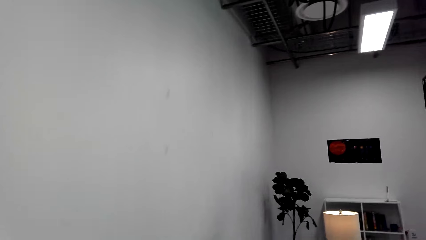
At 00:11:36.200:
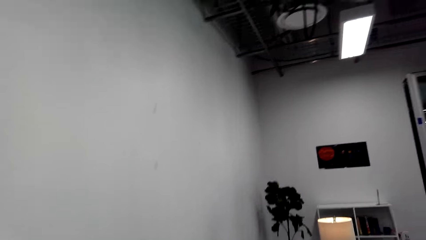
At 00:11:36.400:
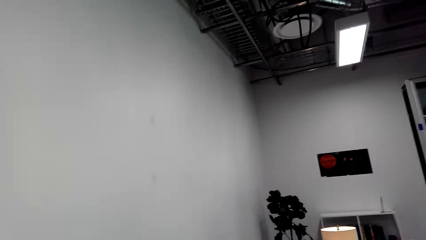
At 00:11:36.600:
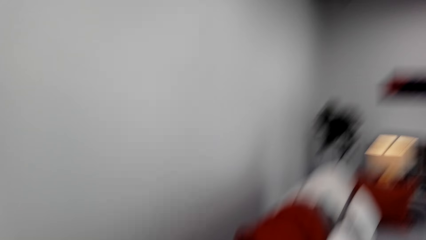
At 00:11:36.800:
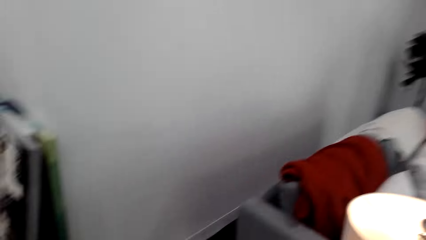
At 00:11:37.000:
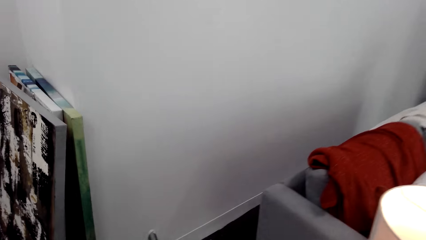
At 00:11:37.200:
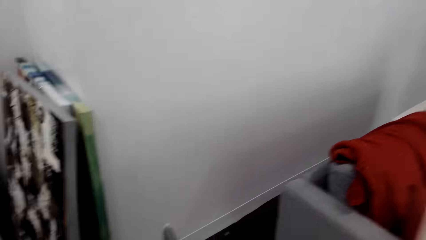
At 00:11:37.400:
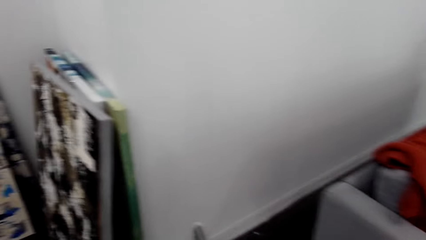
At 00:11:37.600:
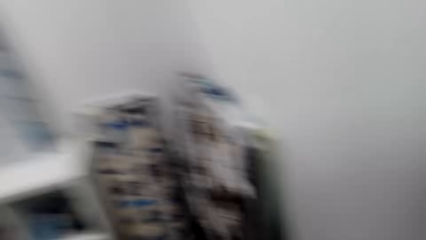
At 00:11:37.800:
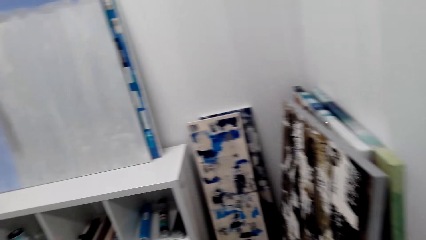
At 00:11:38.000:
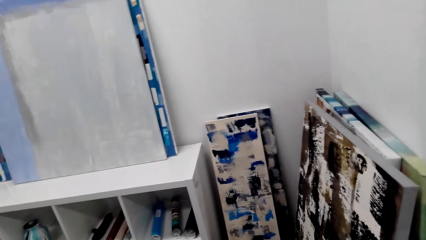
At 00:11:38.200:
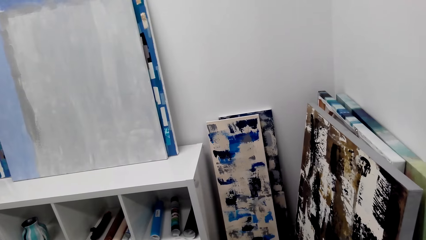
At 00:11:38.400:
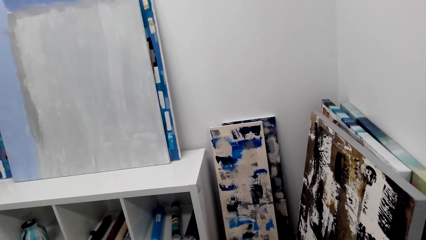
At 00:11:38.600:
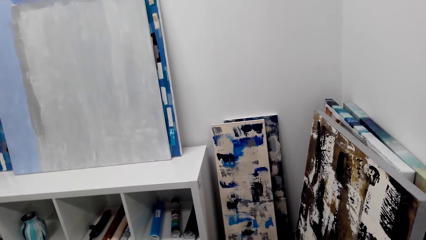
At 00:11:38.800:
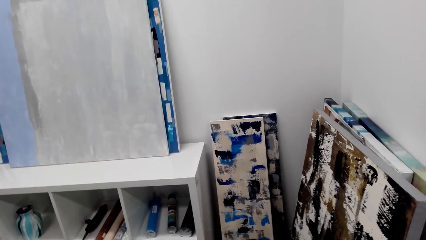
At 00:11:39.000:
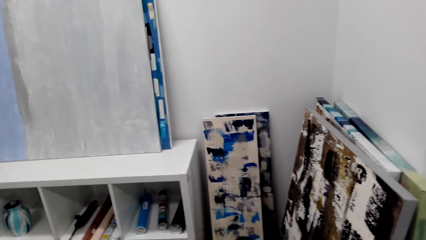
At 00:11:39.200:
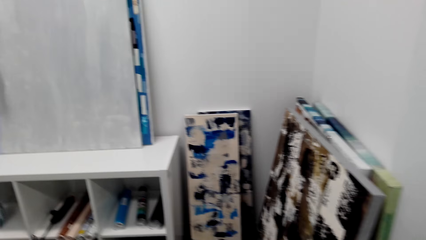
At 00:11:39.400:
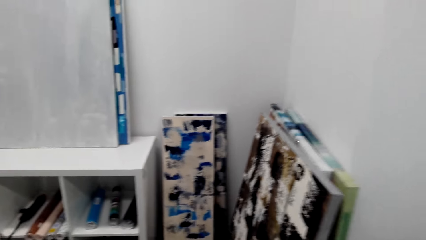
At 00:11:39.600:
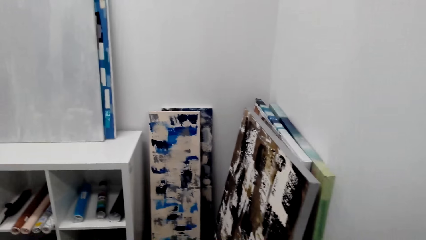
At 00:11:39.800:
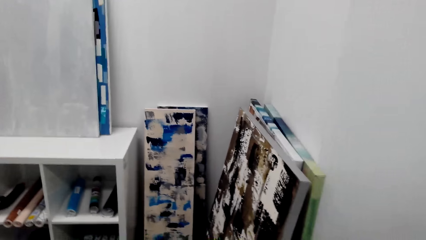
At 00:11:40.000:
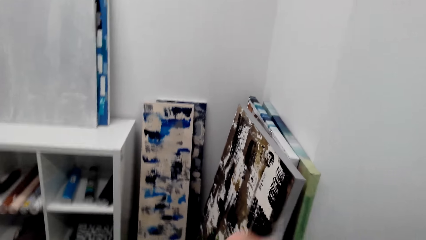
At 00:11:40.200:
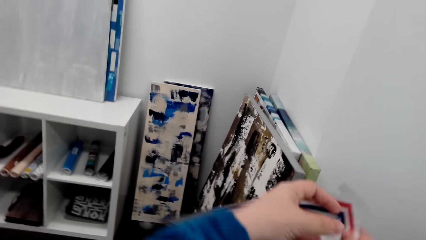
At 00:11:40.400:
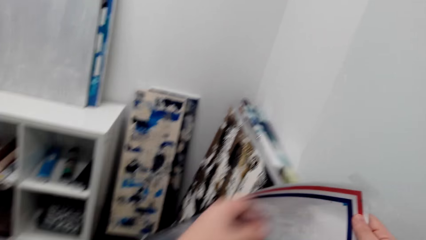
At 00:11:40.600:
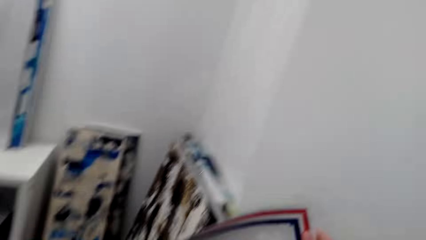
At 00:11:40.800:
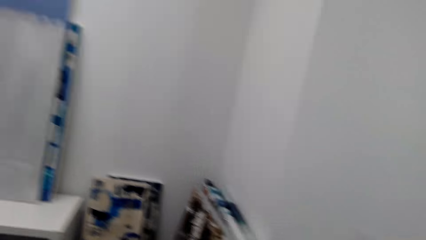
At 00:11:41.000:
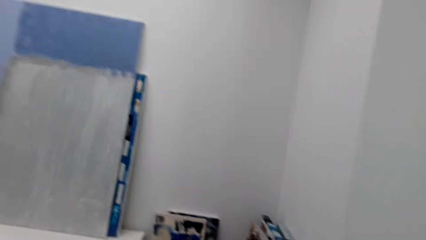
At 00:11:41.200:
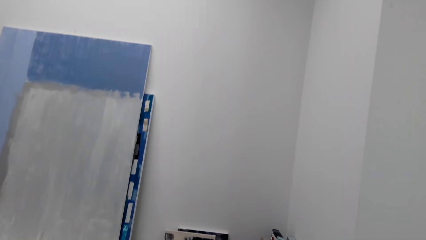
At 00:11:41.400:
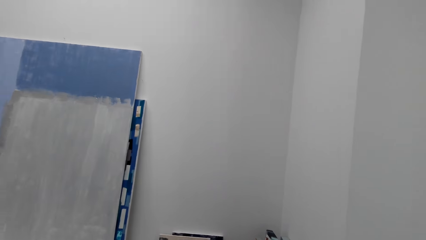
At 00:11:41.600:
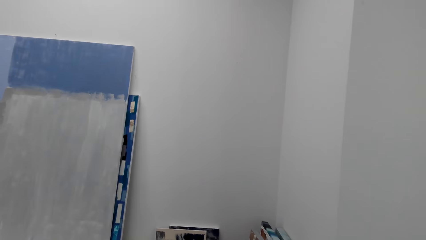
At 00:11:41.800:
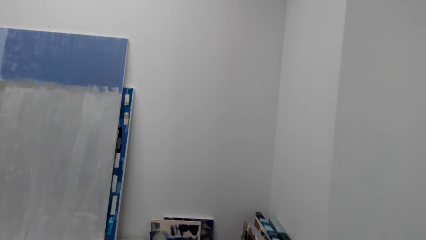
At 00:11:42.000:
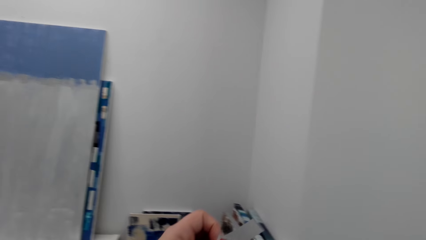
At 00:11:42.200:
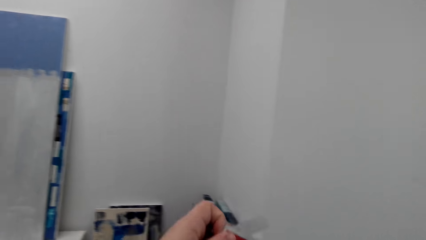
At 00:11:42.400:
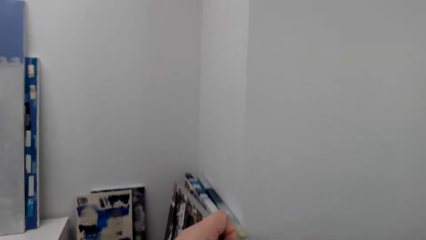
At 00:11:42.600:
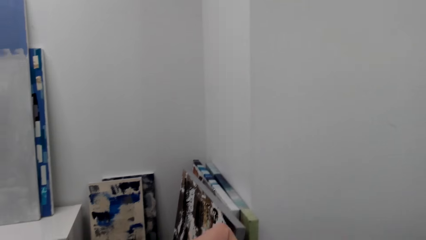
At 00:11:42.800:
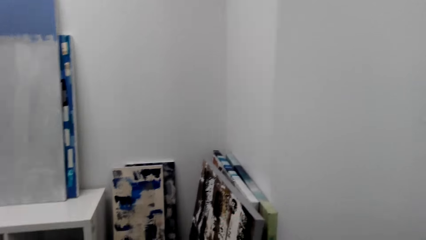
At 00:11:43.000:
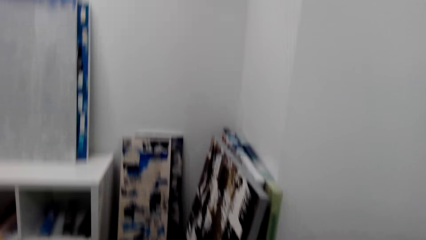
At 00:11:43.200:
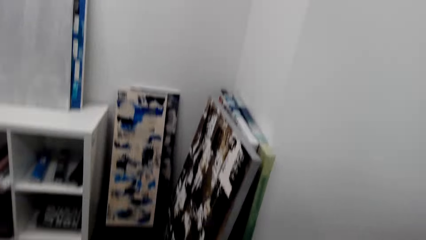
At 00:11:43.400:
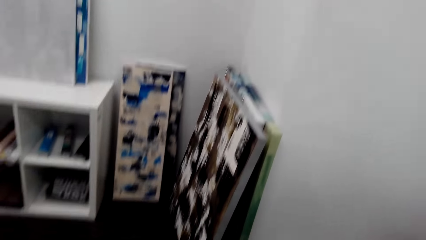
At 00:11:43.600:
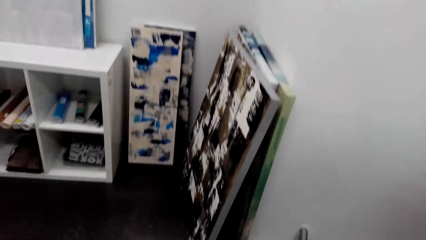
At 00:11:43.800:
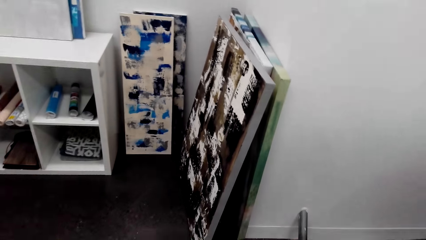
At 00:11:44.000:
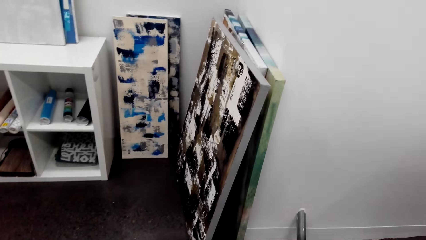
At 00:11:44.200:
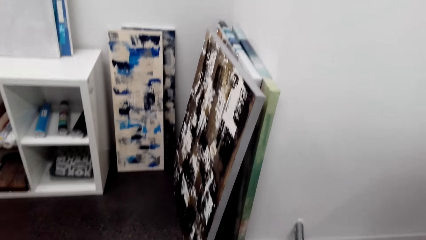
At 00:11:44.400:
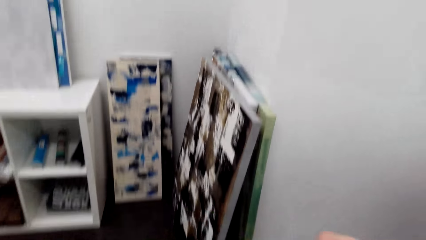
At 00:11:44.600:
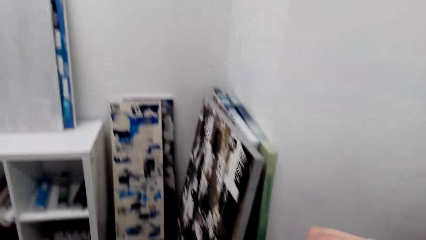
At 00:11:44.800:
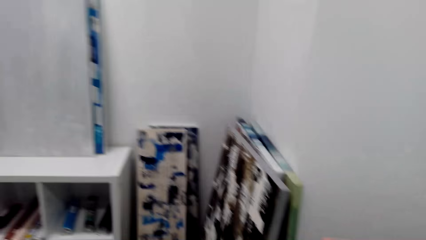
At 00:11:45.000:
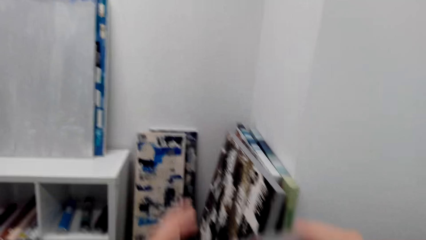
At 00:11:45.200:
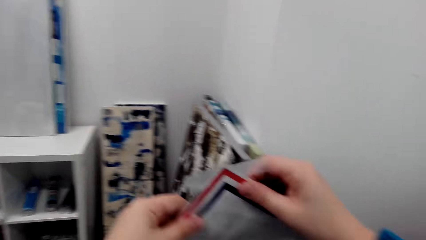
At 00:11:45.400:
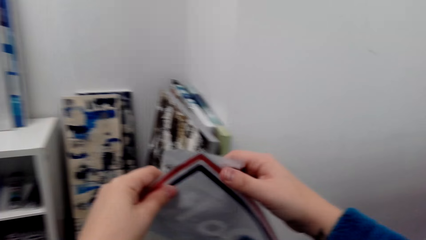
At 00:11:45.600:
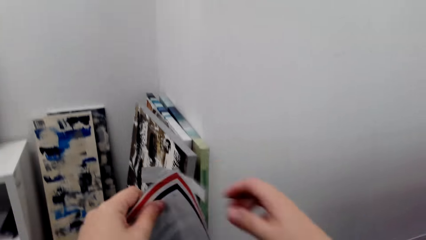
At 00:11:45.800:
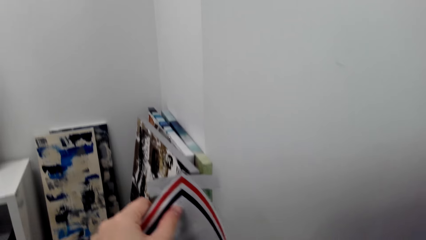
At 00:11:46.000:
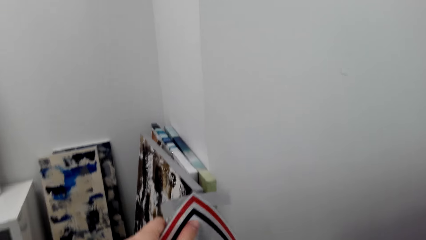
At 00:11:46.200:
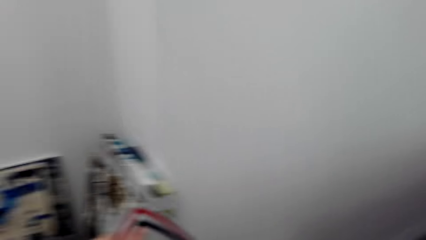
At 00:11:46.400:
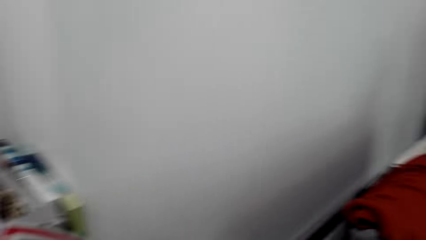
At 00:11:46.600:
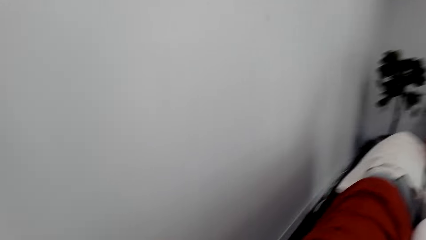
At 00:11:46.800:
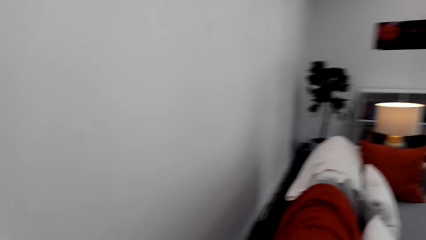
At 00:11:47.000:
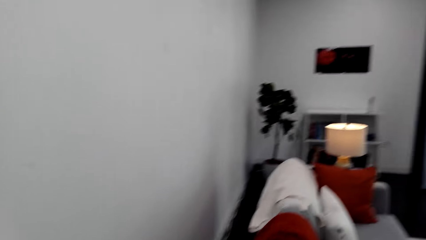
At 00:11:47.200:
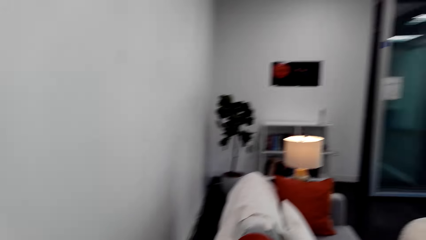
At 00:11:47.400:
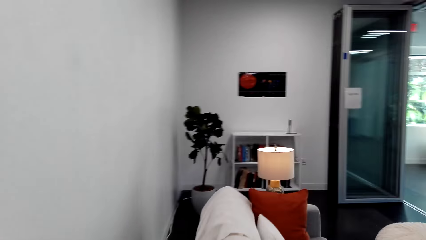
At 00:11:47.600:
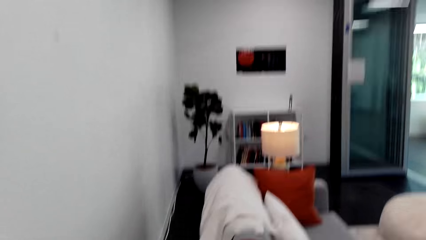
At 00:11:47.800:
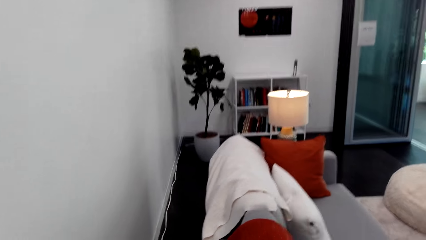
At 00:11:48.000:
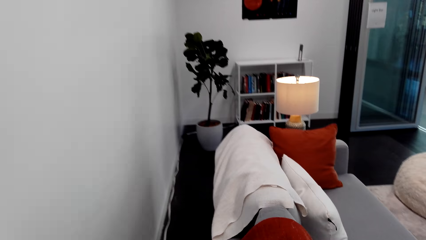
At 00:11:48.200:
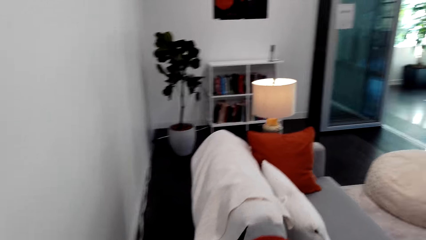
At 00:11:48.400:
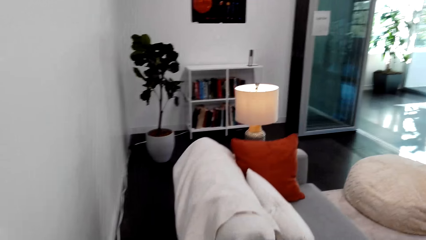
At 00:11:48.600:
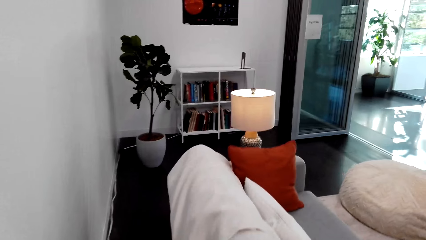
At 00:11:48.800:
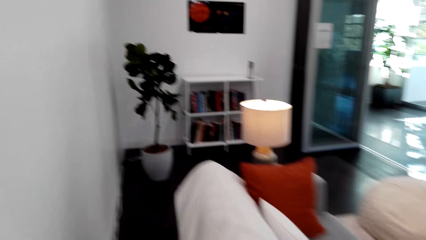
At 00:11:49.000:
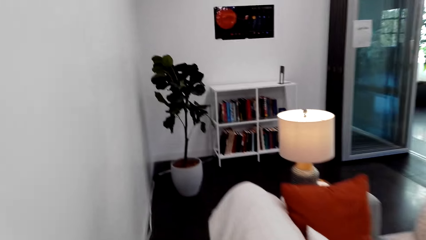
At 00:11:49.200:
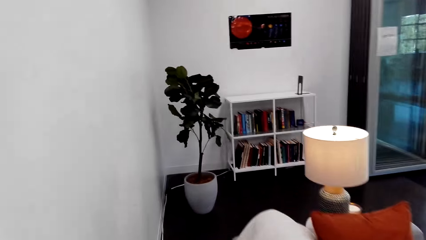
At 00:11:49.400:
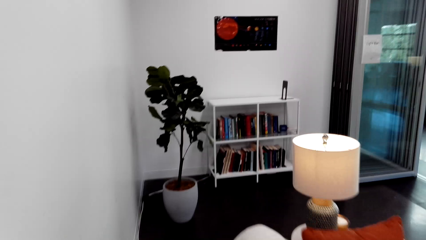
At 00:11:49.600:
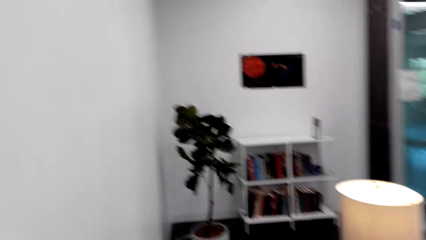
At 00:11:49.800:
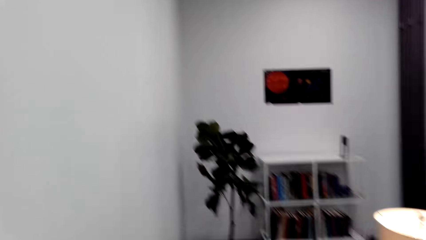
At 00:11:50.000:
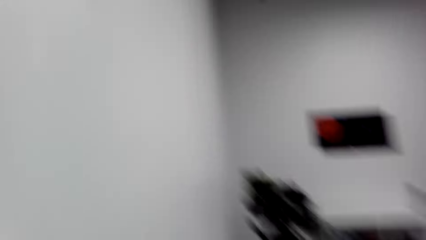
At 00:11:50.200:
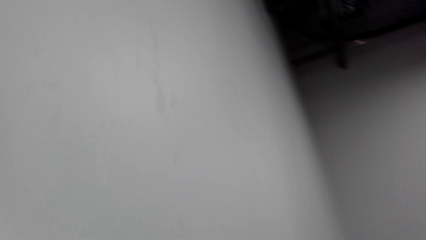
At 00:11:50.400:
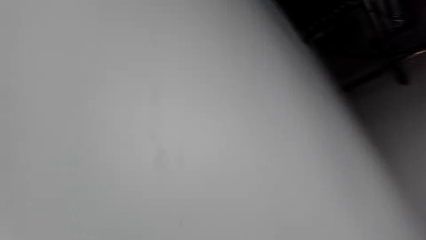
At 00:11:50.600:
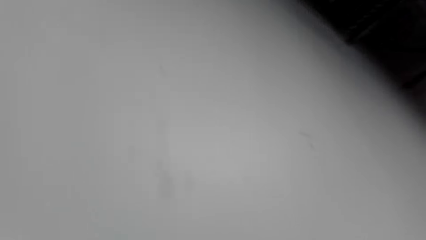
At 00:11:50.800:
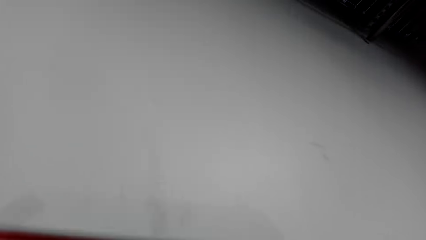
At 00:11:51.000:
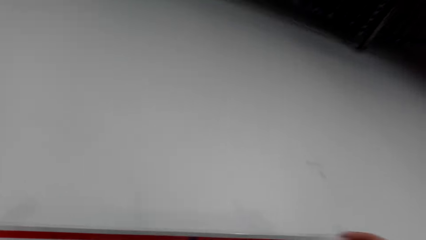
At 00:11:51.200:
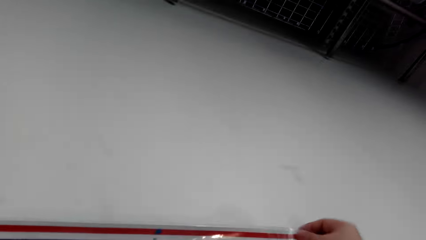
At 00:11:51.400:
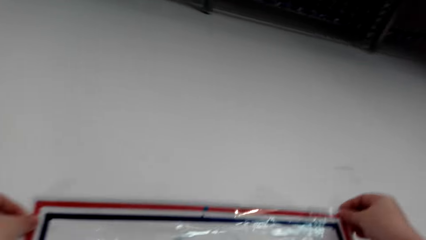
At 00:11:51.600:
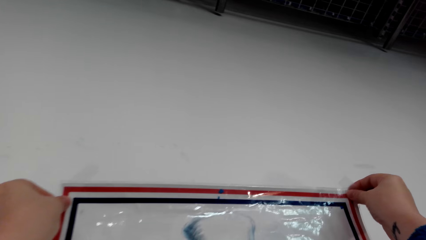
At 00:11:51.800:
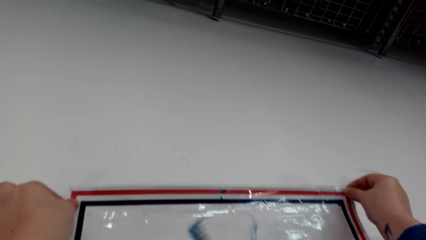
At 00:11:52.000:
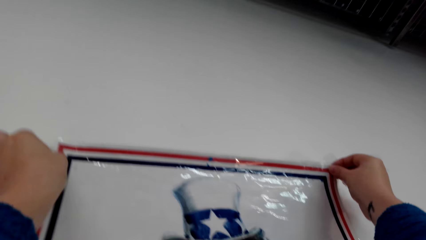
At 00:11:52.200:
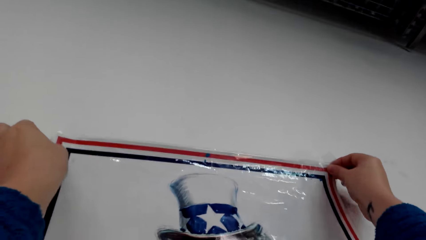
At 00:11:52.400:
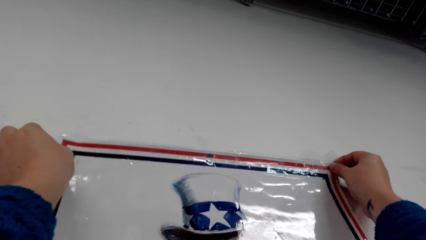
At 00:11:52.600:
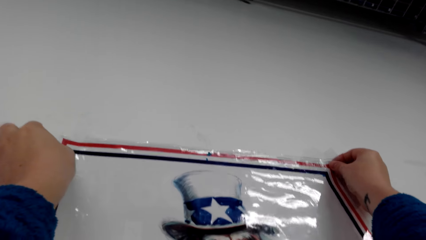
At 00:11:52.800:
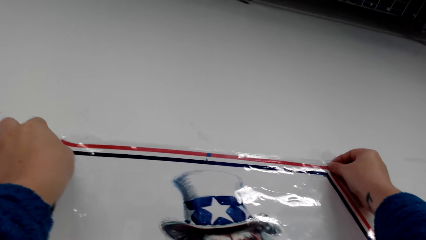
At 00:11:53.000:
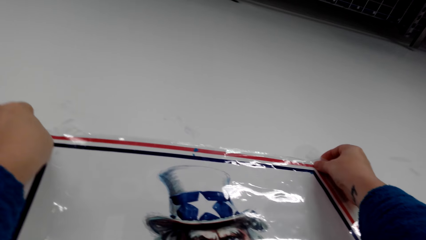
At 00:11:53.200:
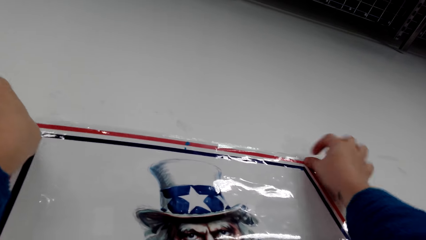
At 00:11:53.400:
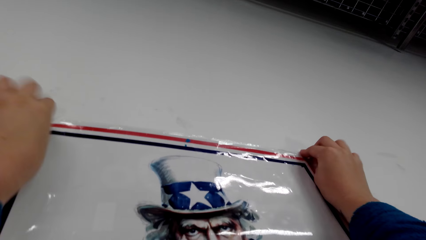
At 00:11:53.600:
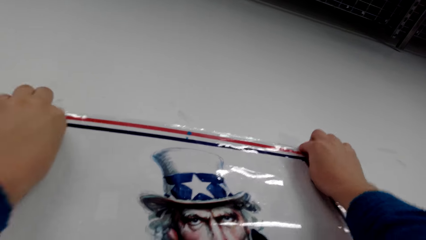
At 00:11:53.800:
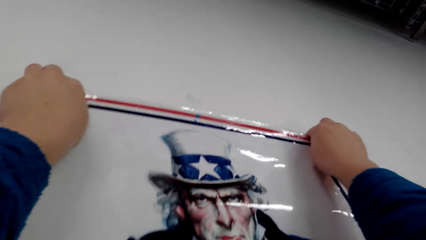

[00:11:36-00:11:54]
The camera wearer stares at the paintings on the floor. They hold another poster. They tape the poster corners. They do something. They hold the poster. They walk in the room towards the sofa. They stick the poster on the wall with a sellotape.
